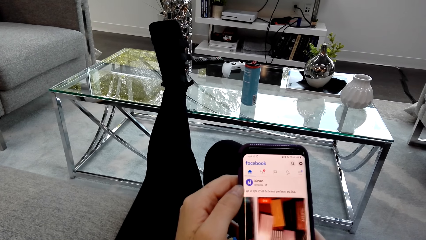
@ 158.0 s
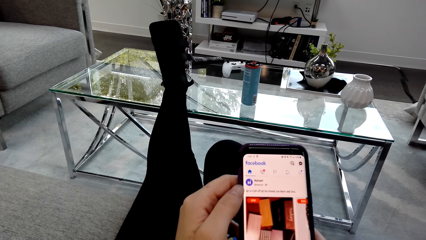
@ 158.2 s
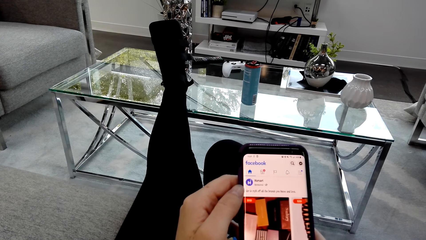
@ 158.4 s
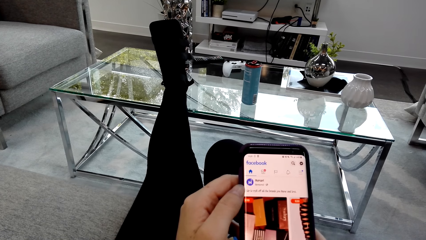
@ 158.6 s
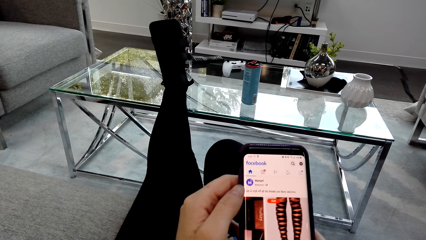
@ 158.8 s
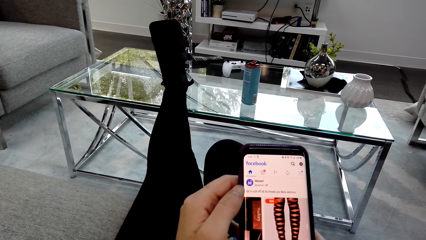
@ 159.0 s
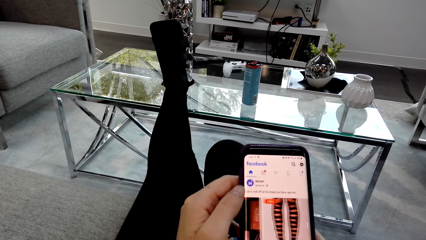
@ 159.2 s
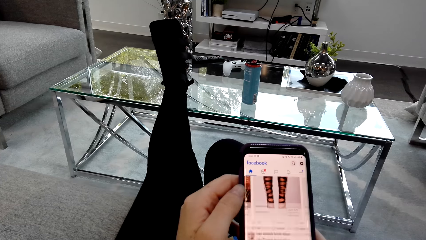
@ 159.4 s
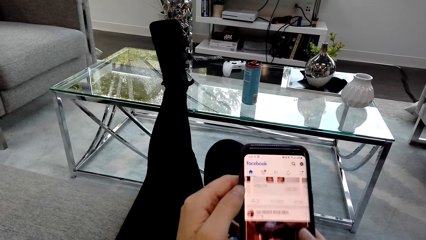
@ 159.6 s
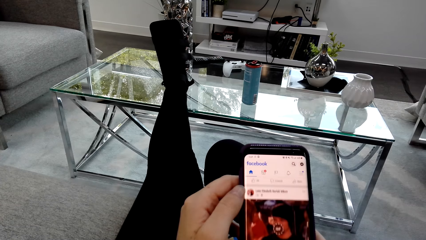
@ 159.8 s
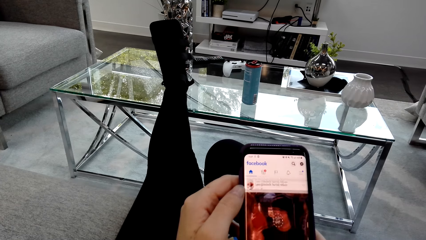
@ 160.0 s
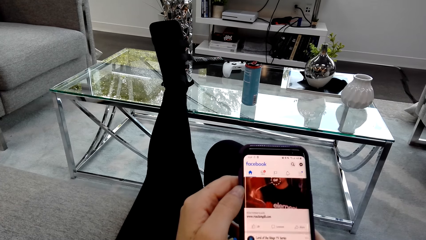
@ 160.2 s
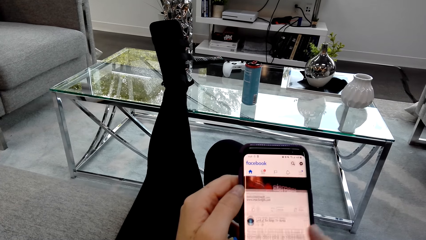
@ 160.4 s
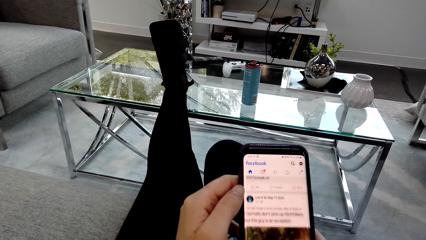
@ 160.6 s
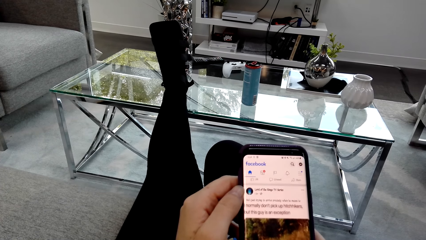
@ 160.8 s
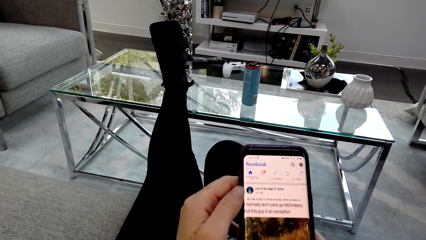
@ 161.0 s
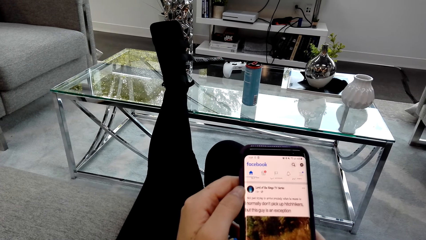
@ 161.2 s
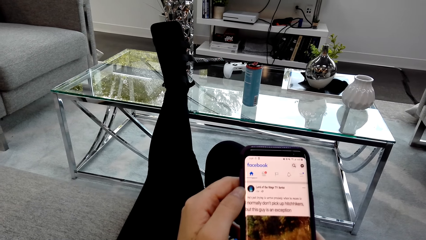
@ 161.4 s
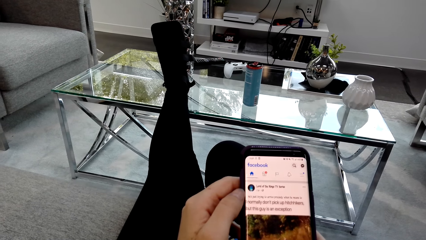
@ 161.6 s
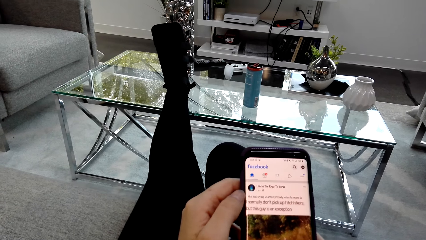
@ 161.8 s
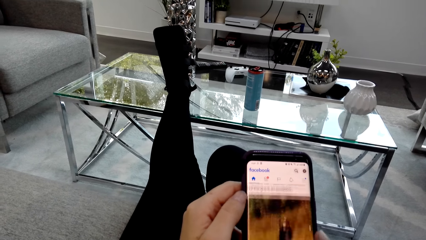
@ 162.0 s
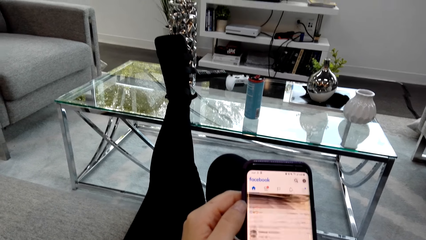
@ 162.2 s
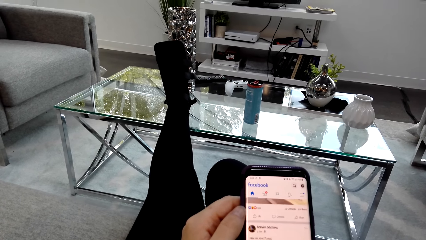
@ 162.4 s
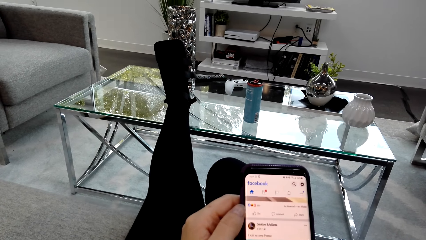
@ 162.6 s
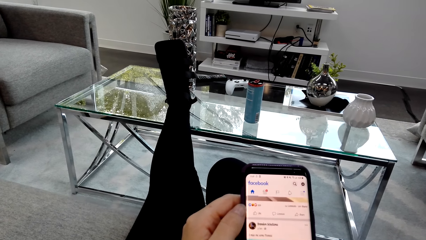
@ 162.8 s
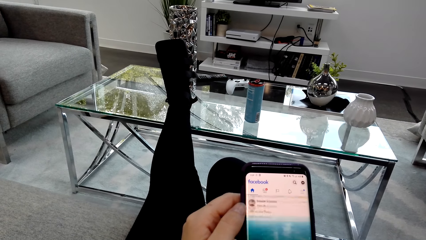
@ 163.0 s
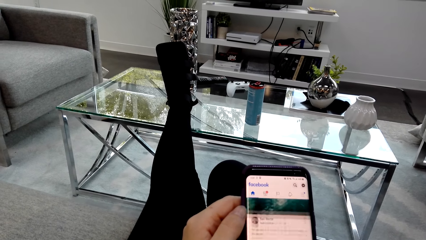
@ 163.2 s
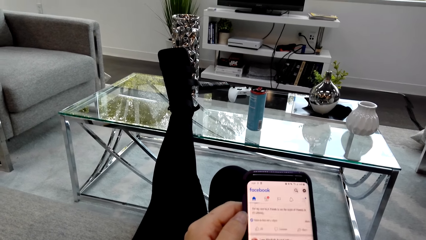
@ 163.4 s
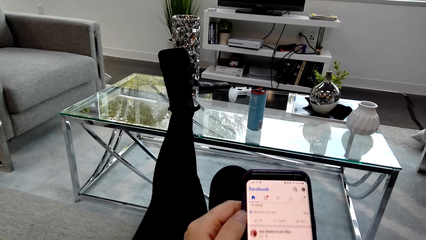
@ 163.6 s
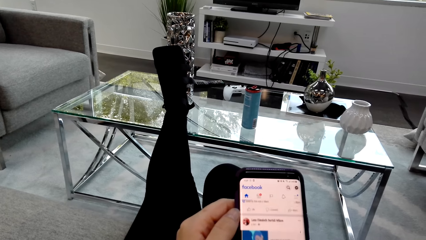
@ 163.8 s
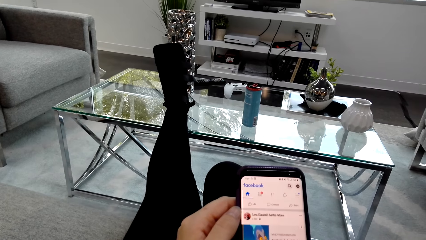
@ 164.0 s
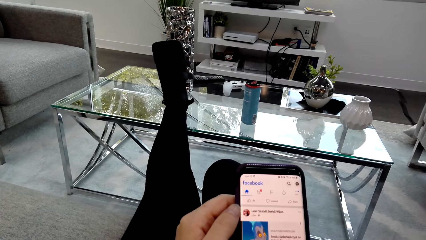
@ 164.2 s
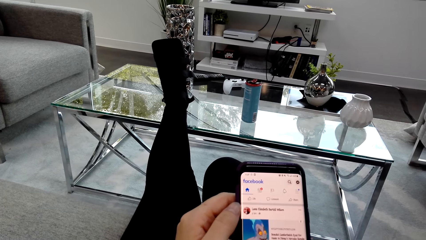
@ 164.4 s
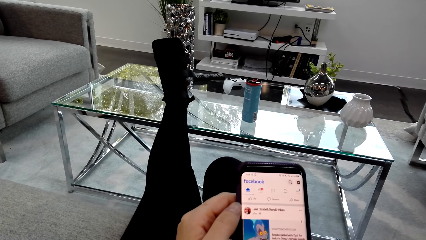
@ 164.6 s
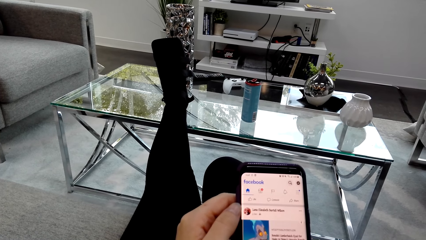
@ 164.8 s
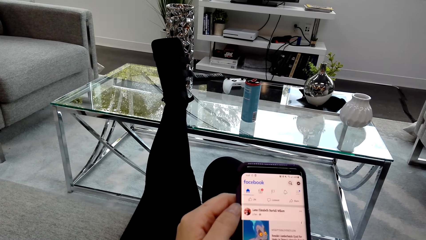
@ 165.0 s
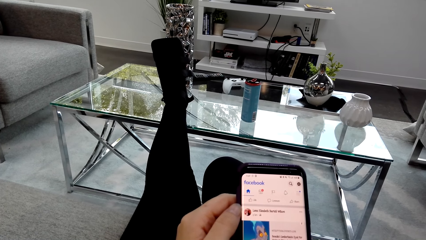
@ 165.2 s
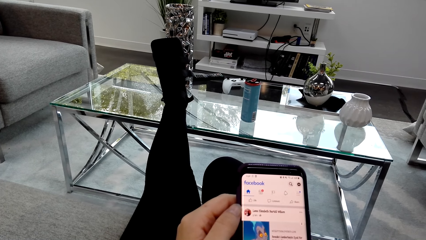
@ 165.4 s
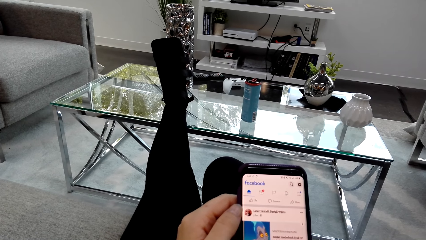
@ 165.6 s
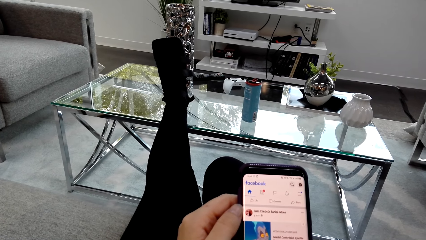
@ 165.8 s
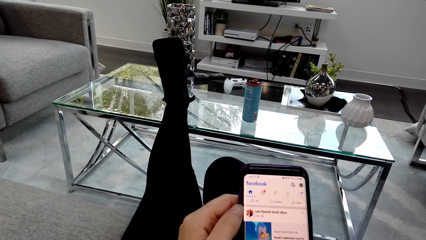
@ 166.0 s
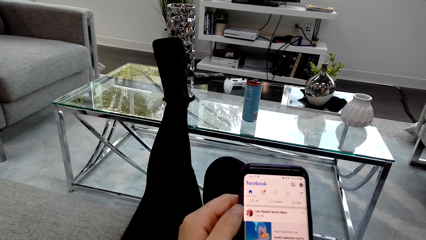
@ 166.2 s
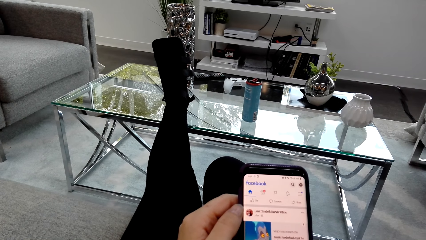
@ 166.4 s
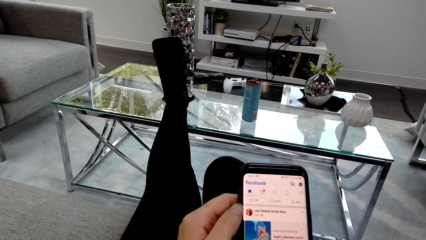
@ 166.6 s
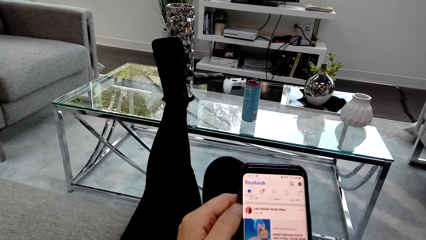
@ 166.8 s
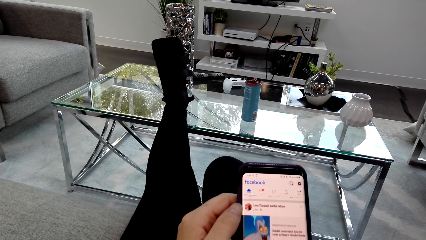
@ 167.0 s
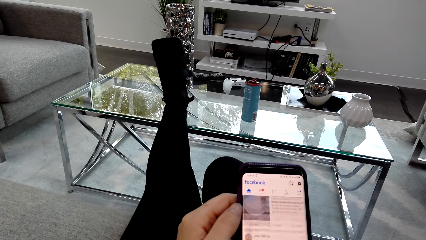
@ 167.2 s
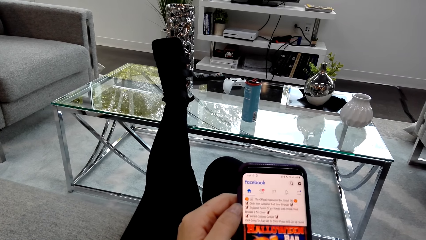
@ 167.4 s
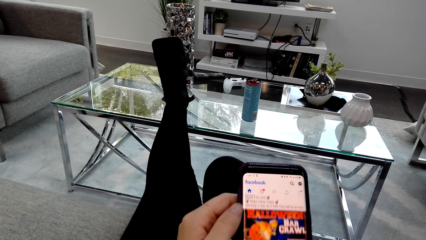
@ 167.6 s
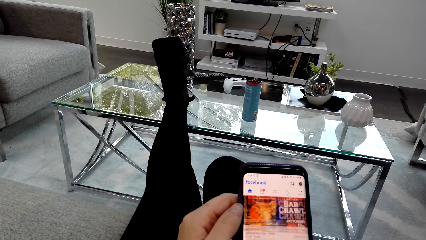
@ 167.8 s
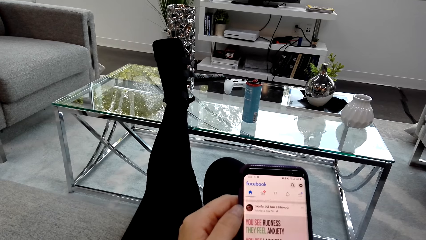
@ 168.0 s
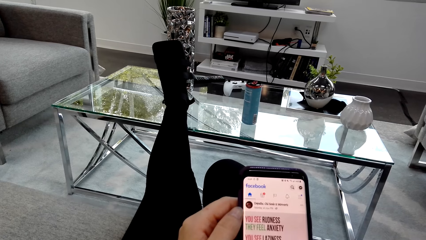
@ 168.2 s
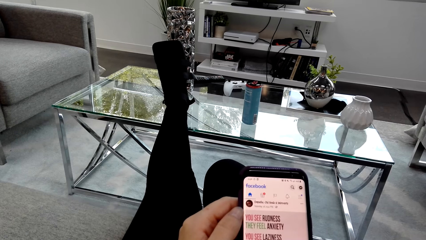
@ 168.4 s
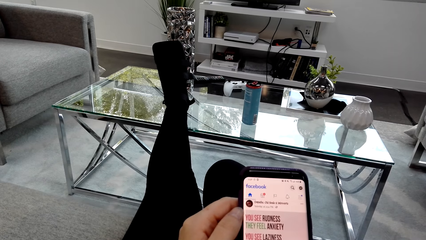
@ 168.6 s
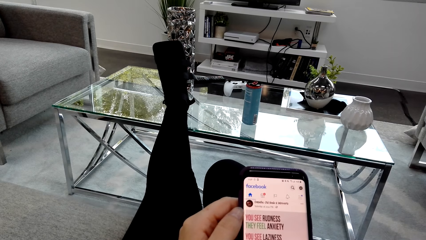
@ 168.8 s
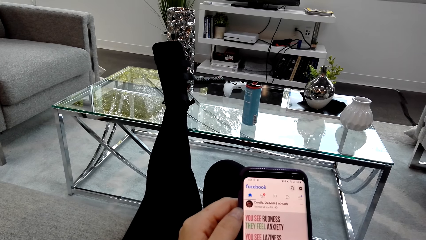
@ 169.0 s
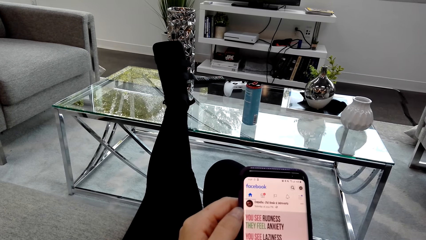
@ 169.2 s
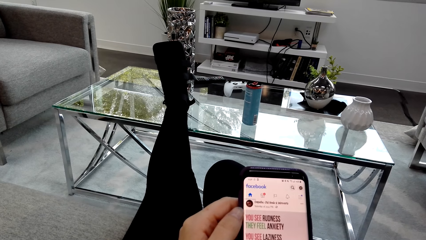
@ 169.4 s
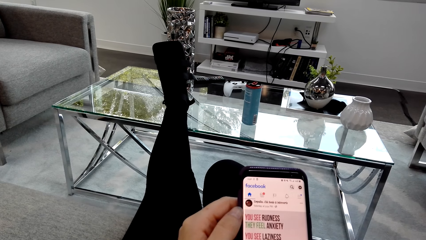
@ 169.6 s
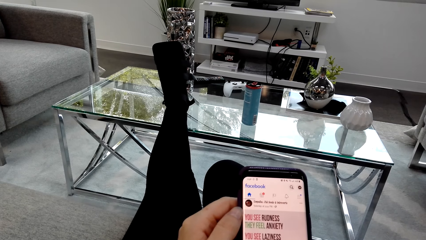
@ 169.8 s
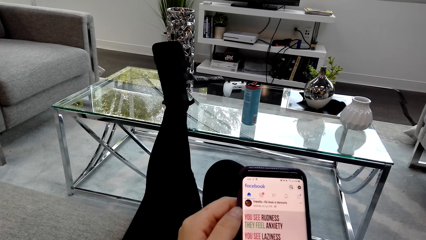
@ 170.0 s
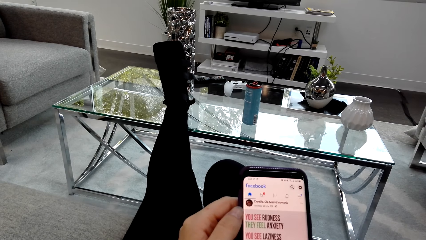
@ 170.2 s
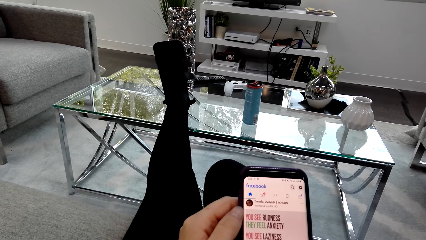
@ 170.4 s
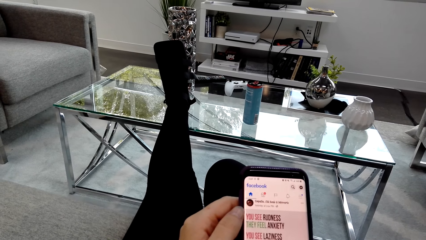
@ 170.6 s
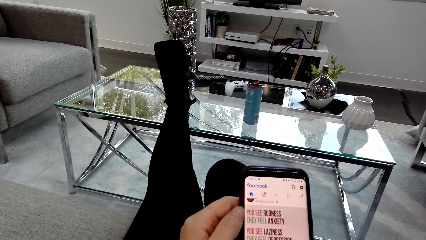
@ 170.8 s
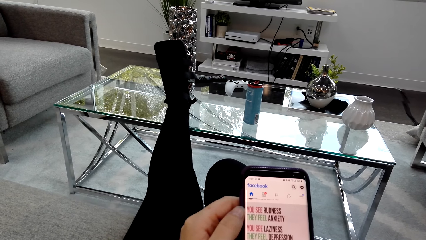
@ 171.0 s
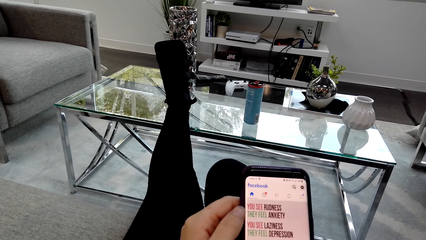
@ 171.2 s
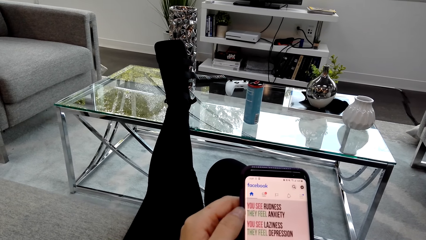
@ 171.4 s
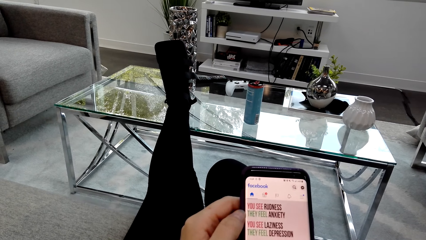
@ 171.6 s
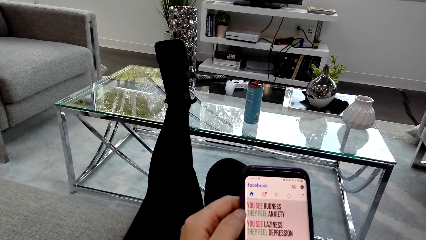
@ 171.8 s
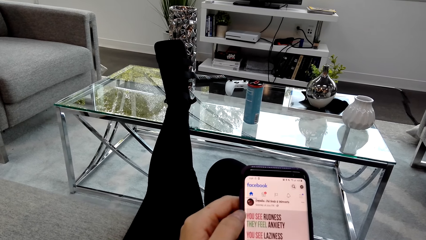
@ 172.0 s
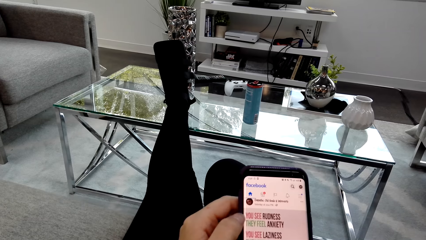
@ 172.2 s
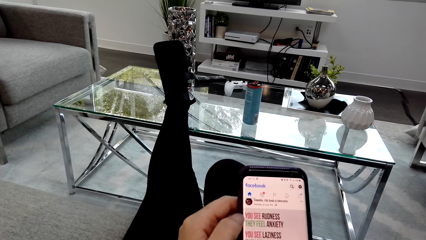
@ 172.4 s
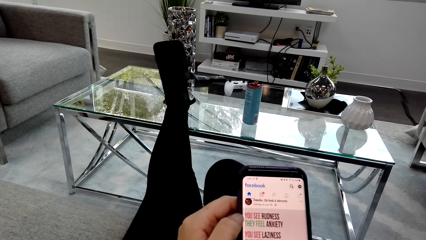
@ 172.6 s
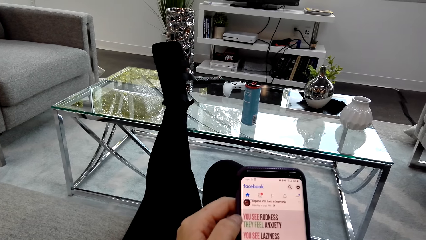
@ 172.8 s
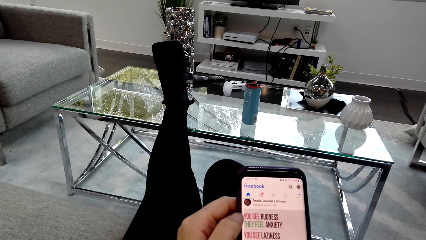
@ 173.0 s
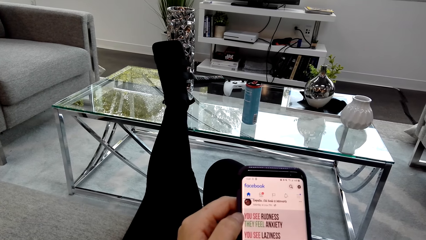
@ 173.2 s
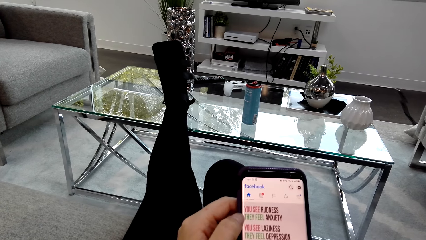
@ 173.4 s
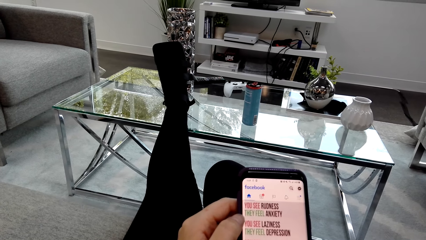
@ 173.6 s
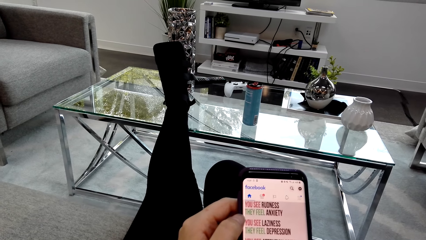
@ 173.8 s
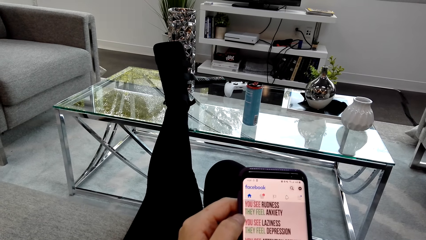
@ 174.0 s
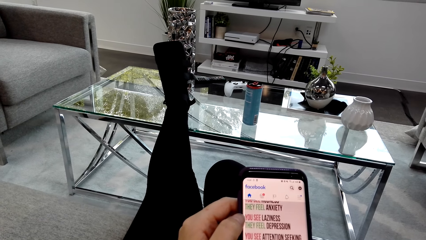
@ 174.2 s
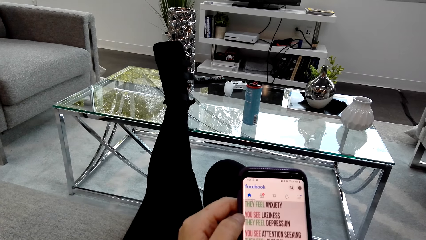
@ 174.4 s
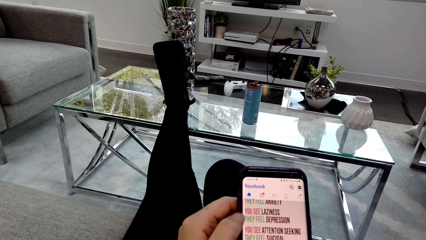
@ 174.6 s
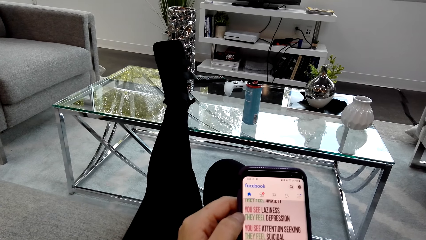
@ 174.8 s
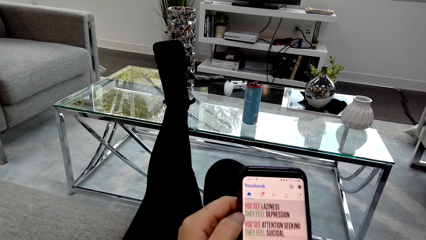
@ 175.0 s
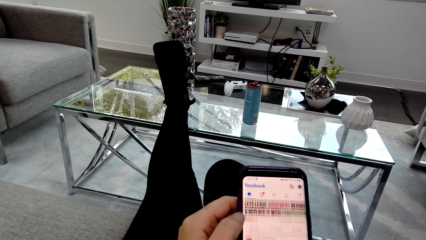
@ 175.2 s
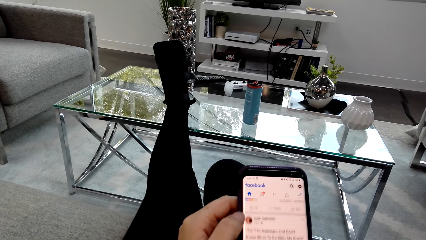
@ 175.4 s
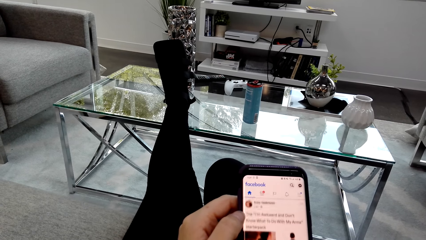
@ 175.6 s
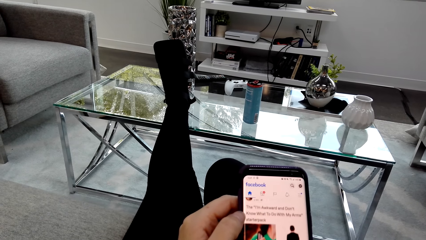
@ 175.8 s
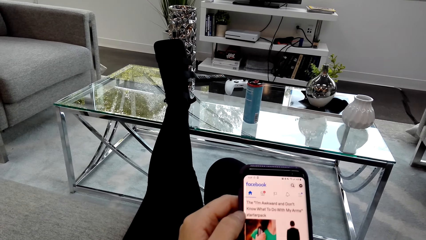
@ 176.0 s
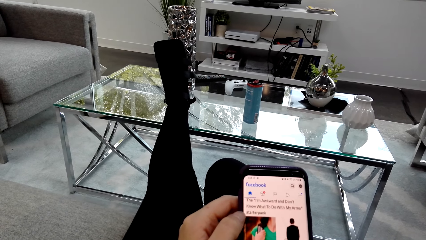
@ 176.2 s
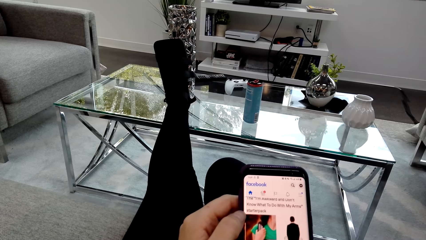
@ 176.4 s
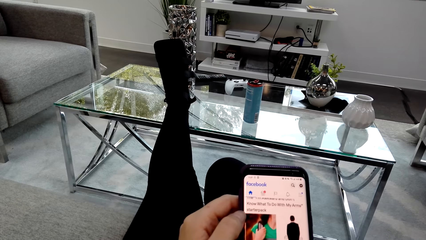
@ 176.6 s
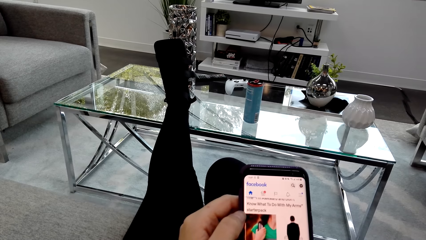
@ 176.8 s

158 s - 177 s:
The camera wearer stares on the phone. They scroll the phone. They scroll the phone again.
